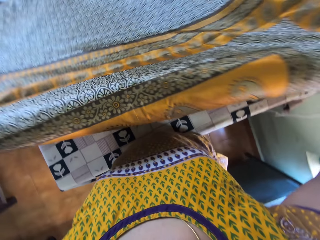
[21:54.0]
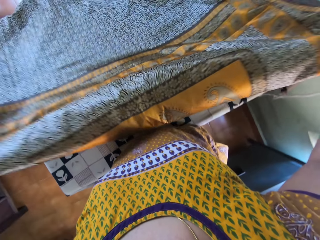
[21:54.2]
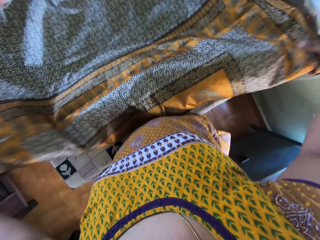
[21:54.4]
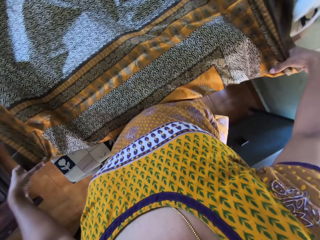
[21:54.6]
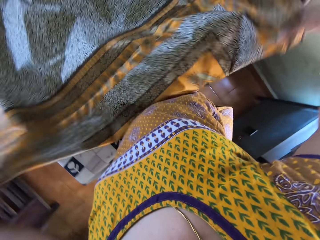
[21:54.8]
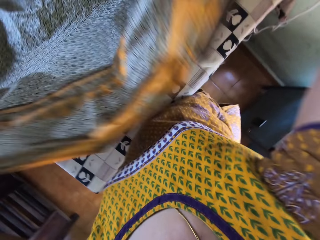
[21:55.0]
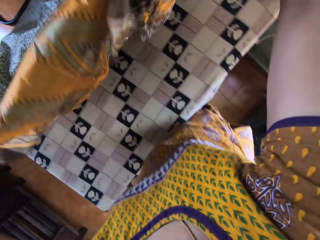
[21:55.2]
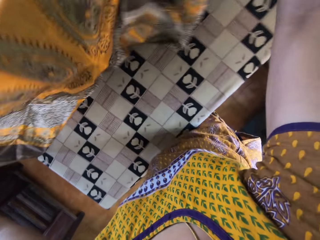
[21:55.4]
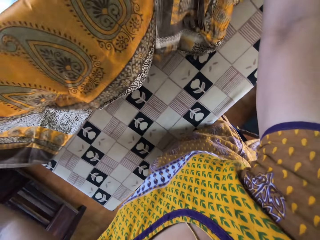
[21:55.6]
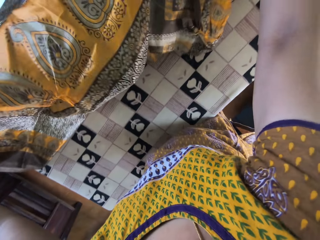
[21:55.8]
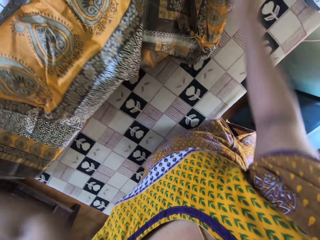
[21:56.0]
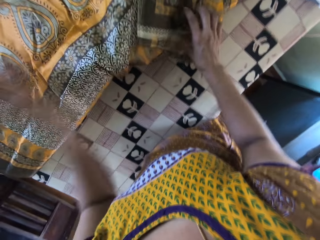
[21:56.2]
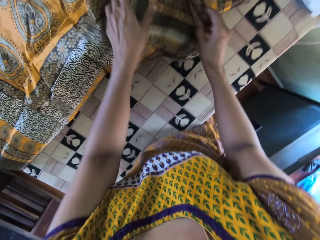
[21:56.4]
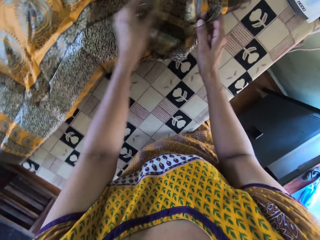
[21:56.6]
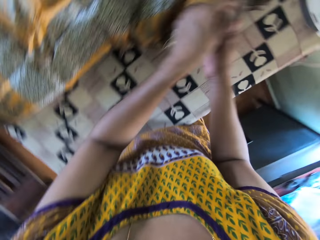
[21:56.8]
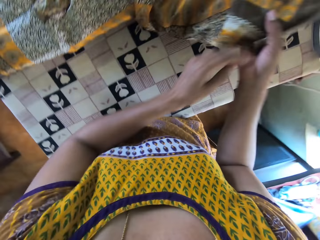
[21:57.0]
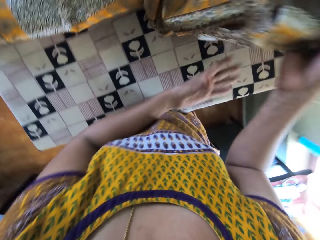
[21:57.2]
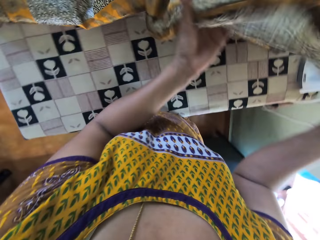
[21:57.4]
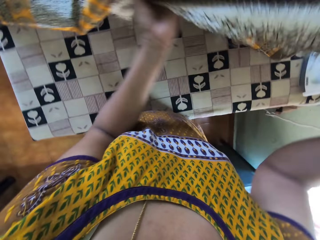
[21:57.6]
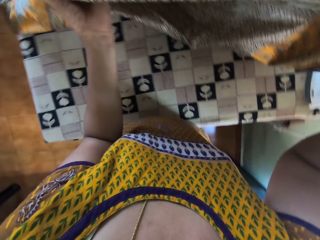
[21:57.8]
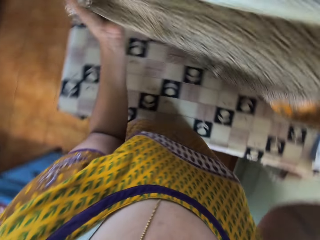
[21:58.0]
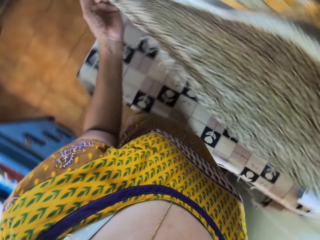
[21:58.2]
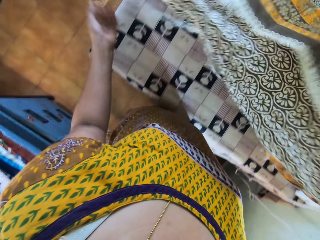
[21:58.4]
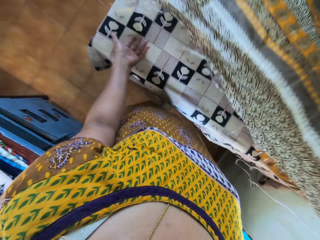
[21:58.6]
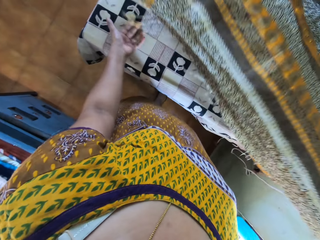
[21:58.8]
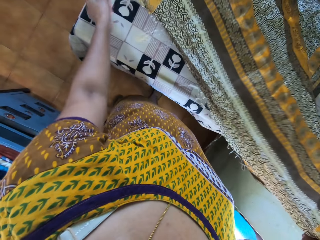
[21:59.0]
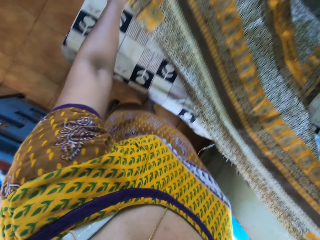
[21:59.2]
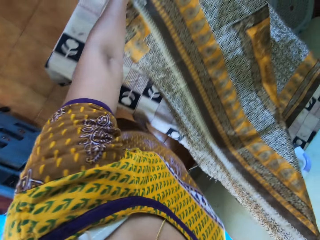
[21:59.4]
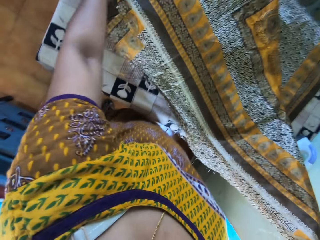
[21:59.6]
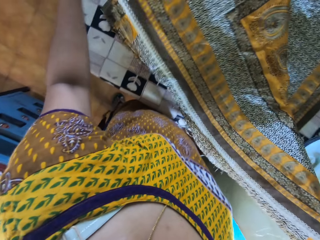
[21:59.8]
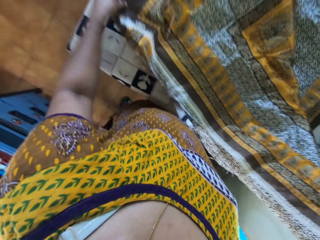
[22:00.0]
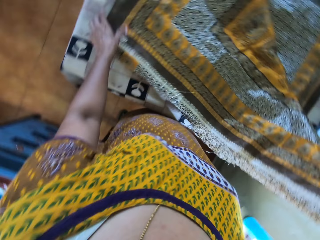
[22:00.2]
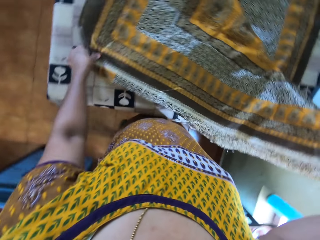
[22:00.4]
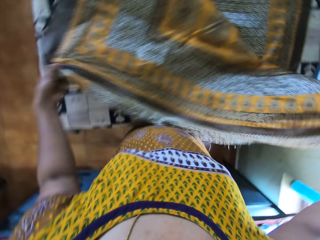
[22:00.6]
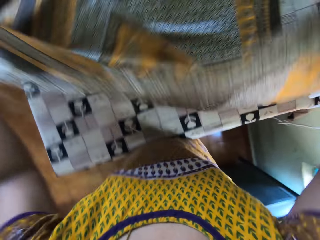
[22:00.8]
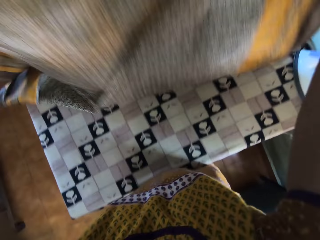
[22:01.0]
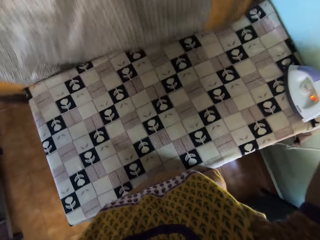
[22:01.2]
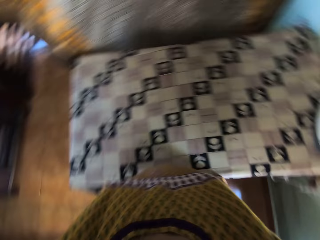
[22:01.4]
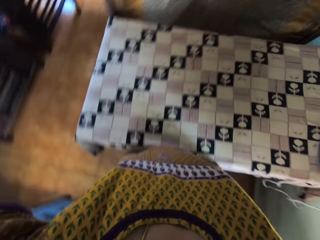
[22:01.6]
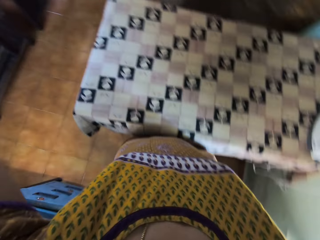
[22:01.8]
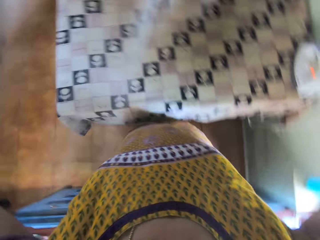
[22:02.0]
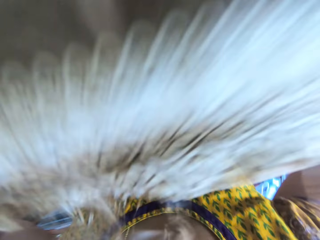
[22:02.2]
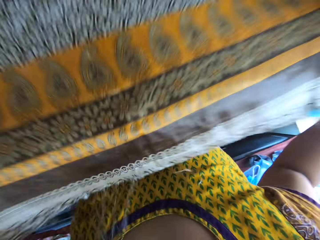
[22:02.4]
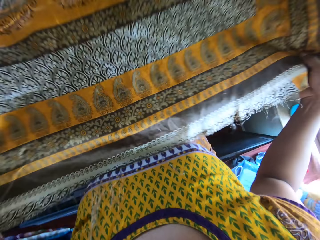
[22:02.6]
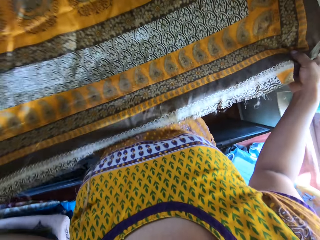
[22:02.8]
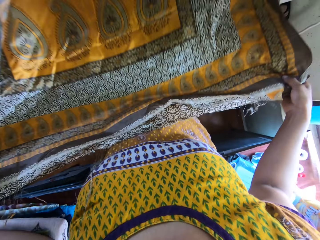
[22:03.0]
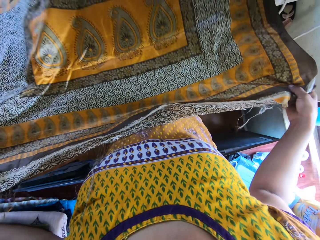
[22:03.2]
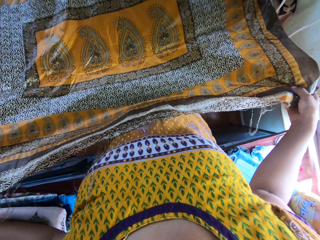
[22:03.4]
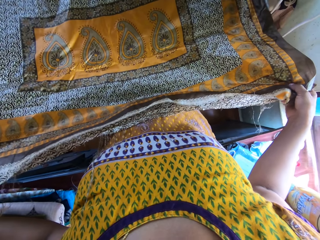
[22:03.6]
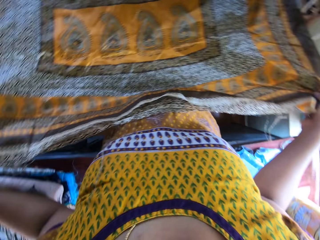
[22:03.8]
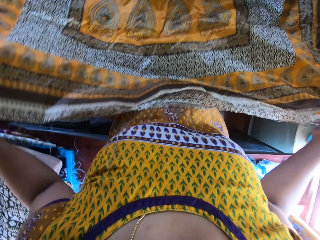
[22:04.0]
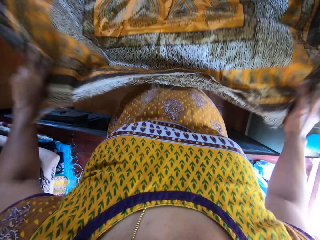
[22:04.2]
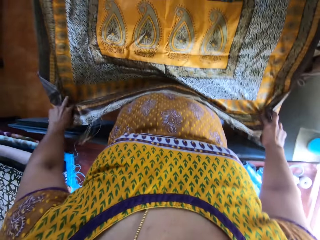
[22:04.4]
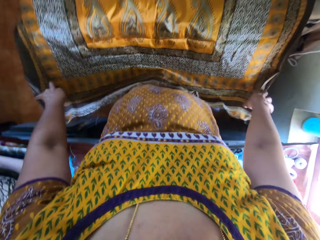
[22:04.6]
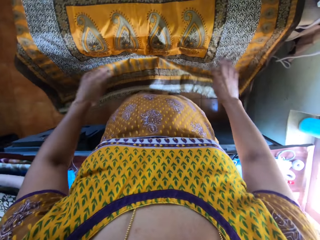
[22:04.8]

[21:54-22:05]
The camera wearer turns the cloth on the table. They fix the cloth on the table. They lift the cloth. They spread the cloth on the table.

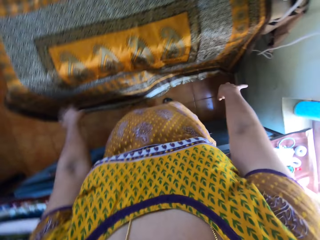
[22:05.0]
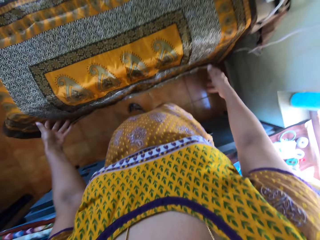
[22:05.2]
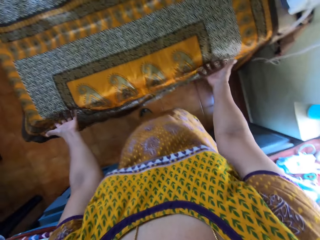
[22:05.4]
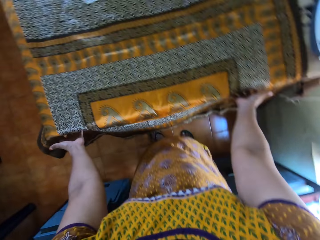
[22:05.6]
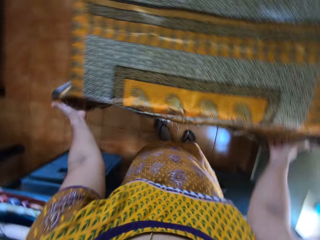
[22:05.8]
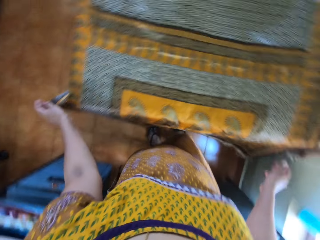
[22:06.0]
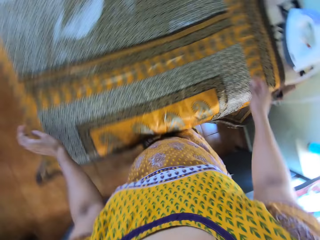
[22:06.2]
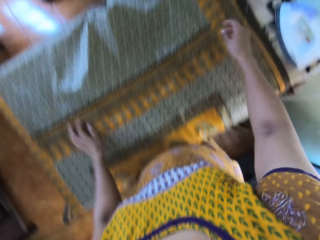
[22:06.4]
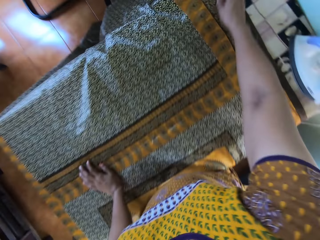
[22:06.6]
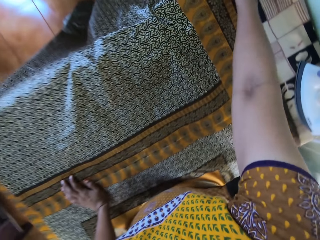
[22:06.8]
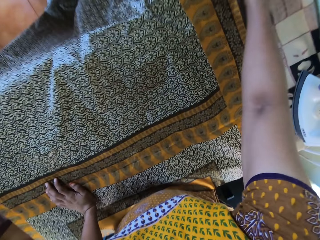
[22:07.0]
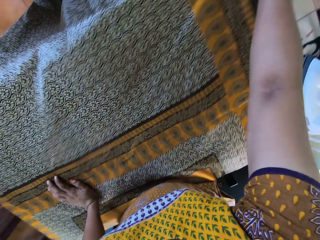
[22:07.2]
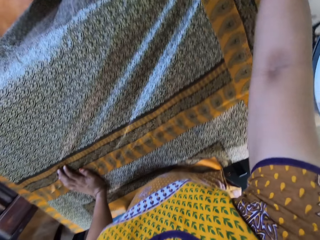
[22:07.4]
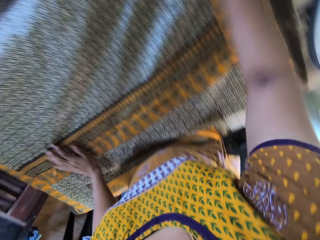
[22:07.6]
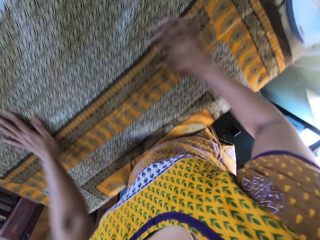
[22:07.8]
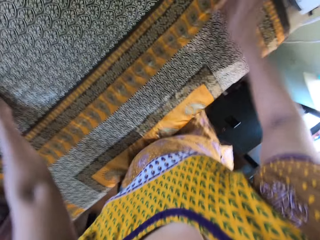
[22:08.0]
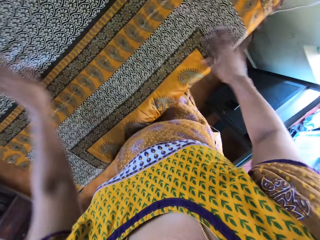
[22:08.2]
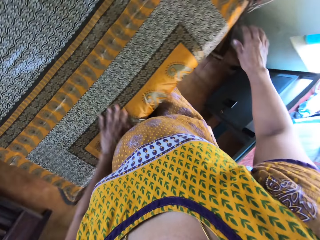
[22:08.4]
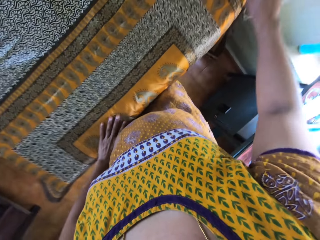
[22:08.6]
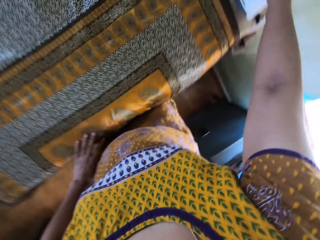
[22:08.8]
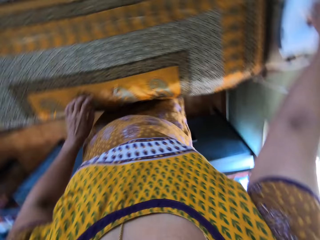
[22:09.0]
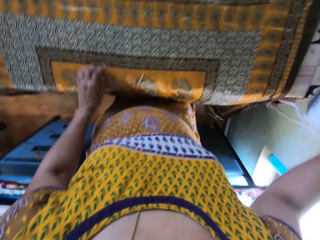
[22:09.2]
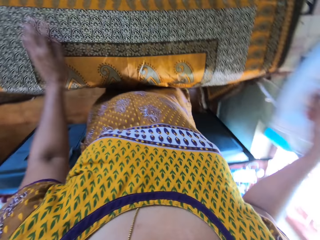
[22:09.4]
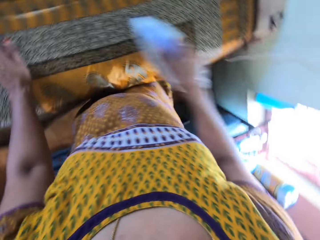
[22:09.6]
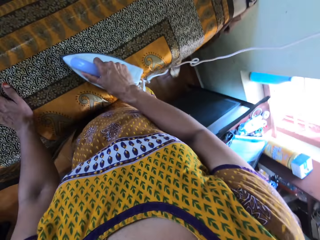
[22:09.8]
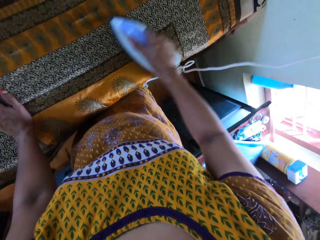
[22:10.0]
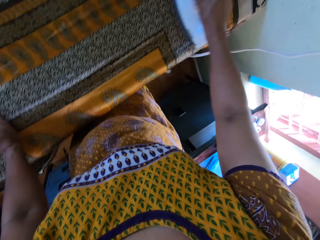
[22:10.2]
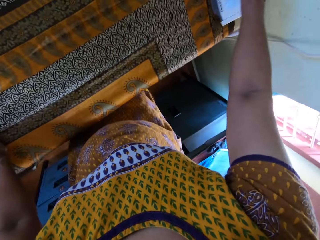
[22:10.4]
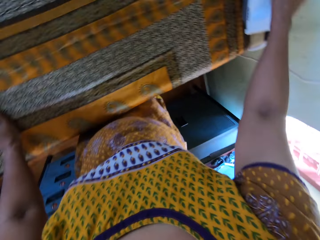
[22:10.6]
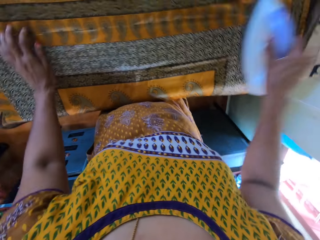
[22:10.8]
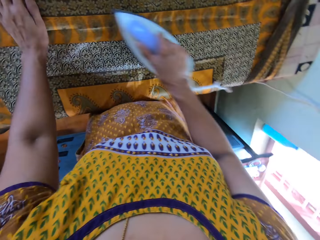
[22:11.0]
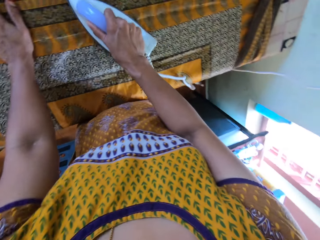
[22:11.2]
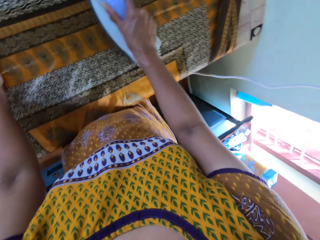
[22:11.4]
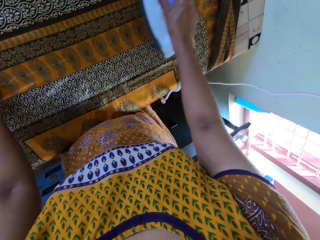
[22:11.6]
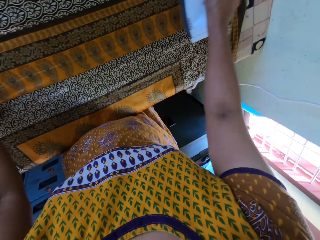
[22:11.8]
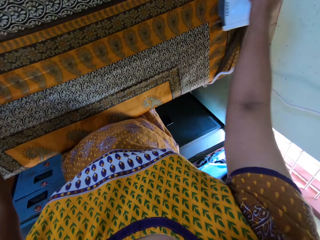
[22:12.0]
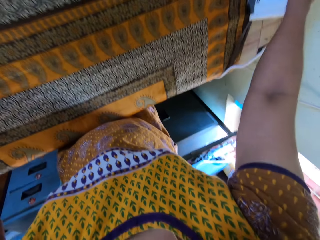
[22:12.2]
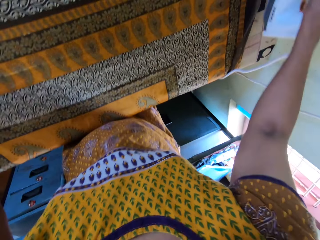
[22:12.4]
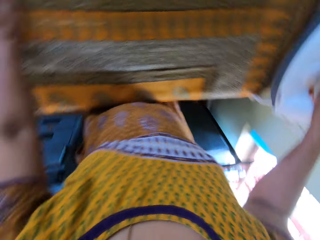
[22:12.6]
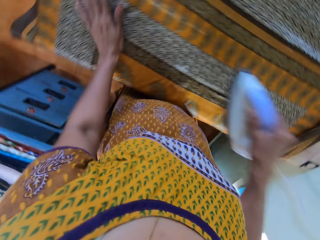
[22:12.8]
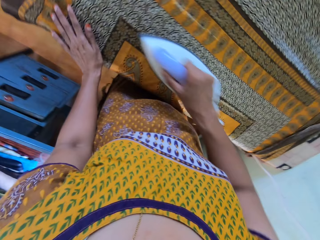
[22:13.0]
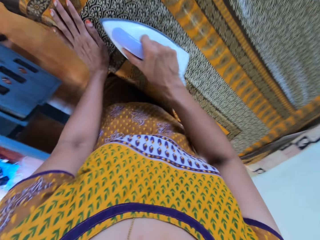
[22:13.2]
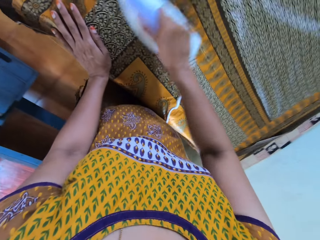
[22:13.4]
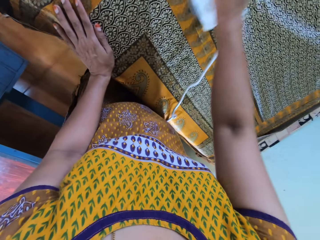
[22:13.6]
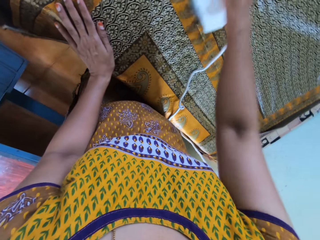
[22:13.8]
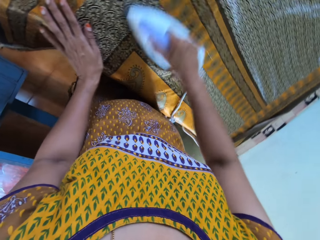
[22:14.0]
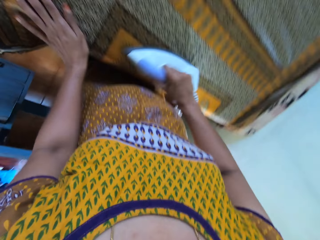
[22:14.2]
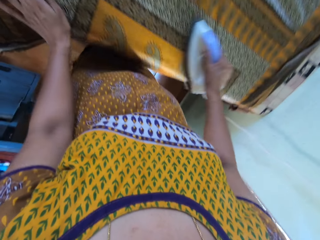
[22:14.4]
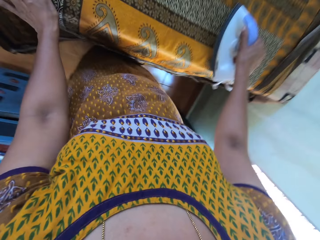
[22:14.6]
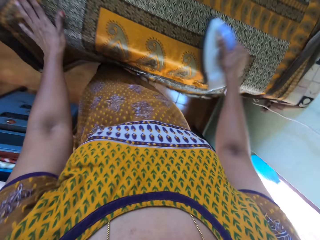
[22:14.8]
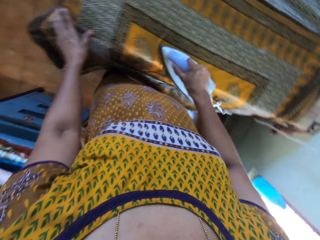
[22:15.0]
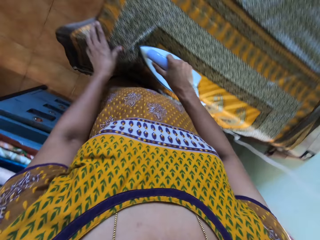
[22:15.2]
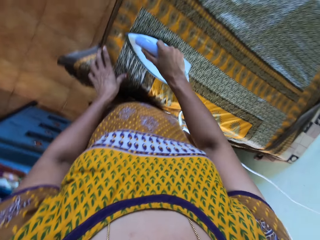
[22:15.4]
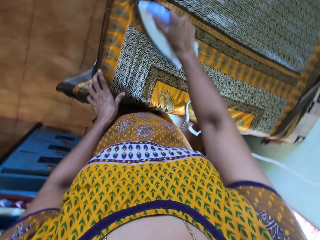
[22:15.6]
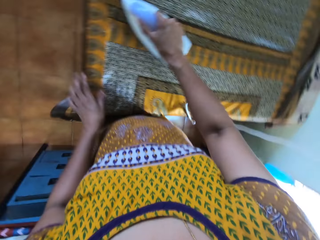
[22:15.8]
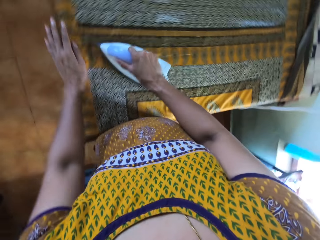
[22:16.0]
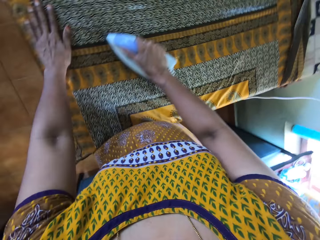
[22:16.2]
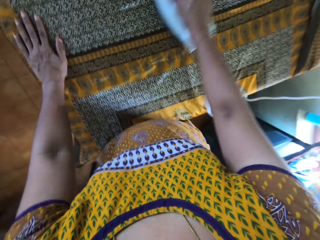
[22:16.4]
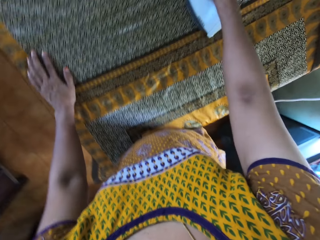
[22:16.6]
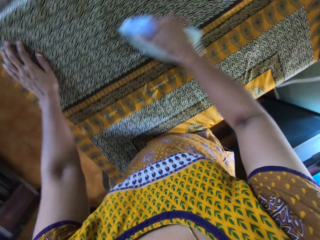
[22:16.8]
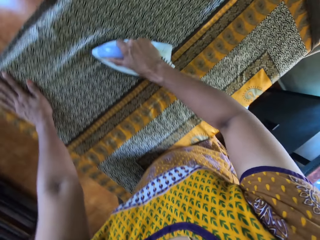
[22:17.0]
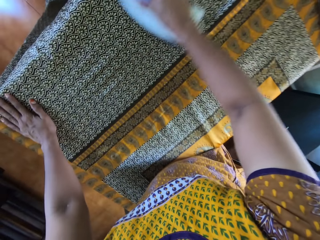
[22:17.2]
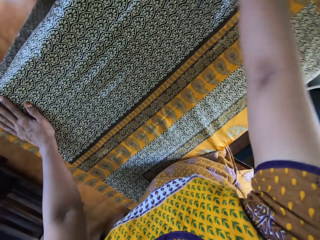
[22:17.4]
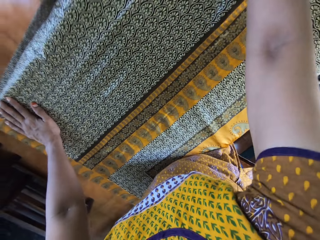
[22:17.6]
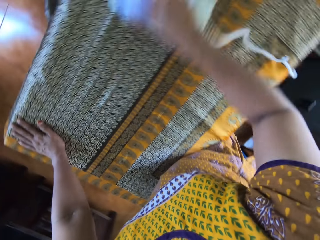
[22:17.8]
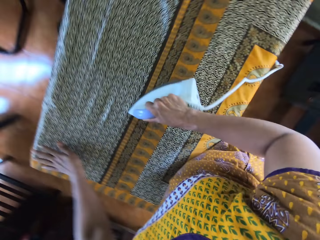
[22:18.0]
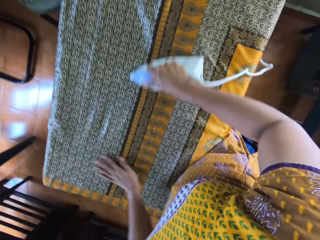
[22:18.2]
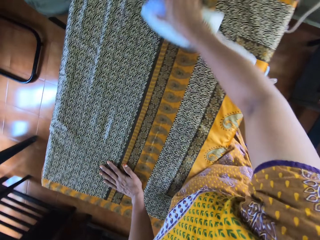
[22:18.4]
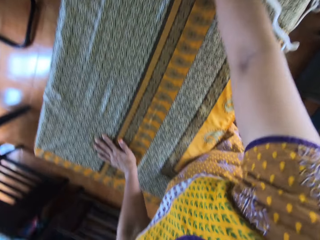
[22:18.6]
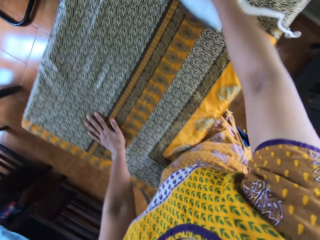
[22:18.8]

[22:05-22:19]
The camera wearer moves around. She picks the iron from the table with her right hand. She adjusts the cloth on the table with her left hand. She irons the cloth on the table with the iron in her right hand.
